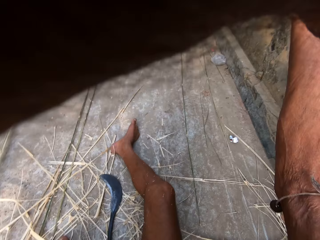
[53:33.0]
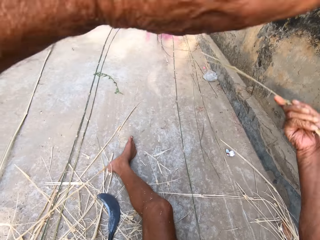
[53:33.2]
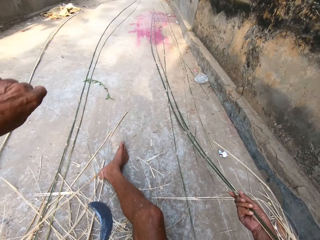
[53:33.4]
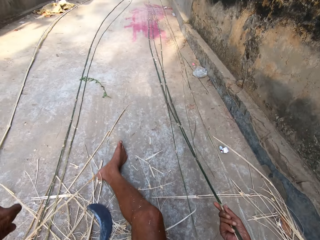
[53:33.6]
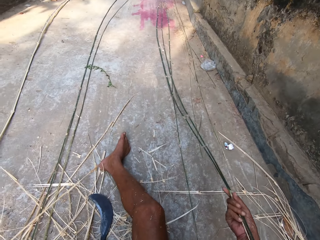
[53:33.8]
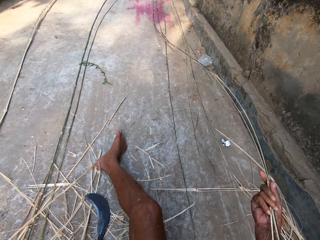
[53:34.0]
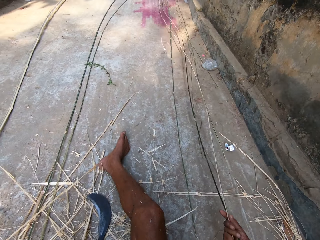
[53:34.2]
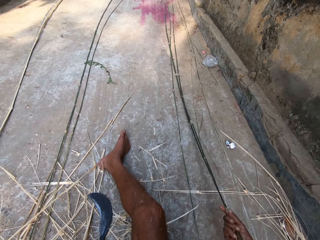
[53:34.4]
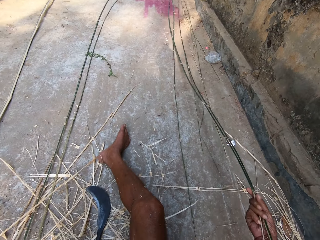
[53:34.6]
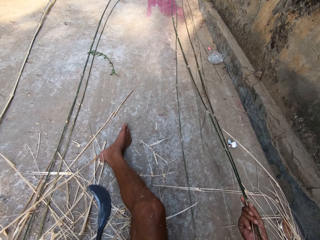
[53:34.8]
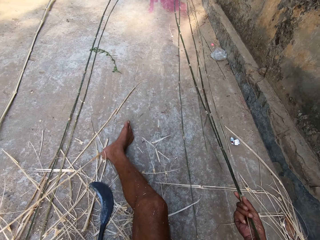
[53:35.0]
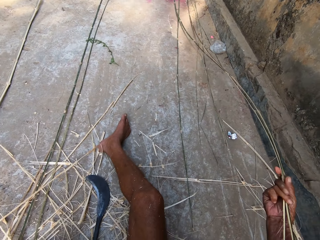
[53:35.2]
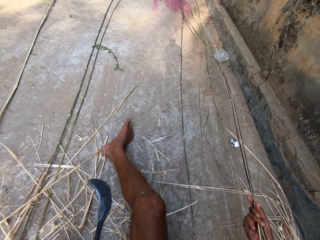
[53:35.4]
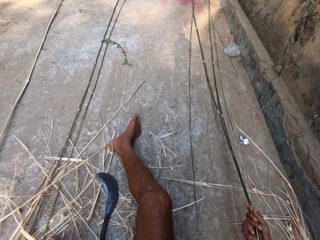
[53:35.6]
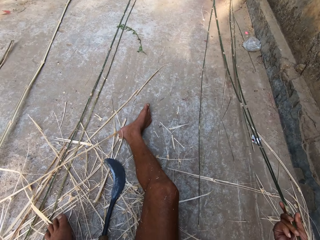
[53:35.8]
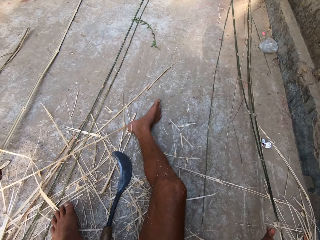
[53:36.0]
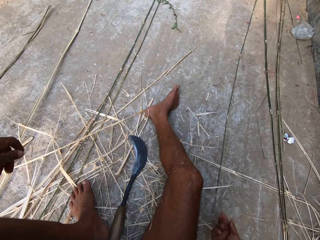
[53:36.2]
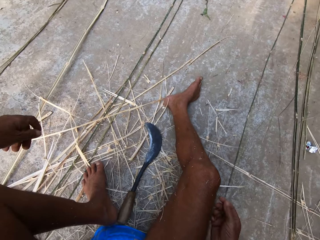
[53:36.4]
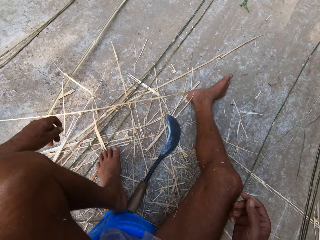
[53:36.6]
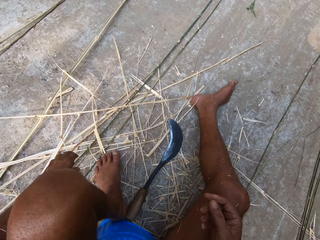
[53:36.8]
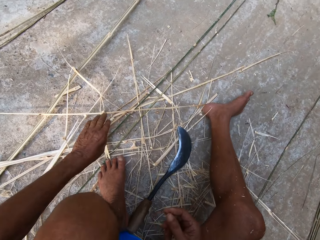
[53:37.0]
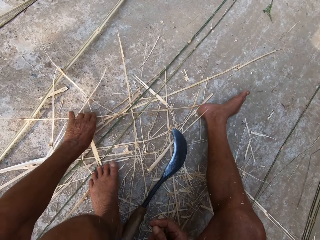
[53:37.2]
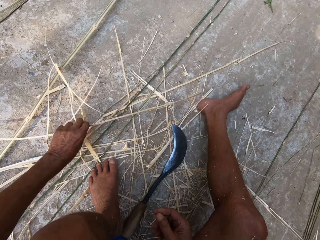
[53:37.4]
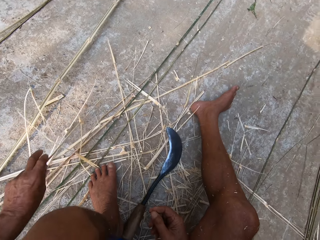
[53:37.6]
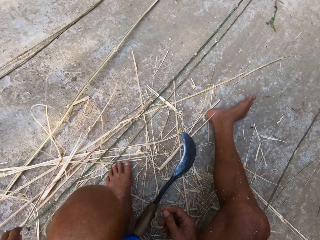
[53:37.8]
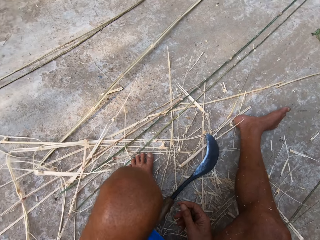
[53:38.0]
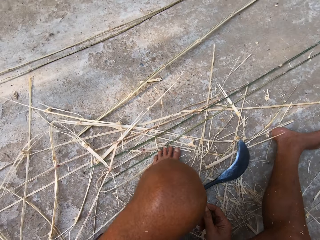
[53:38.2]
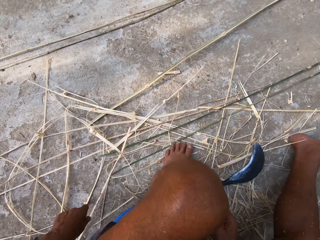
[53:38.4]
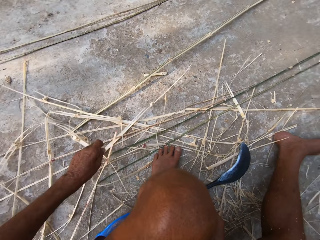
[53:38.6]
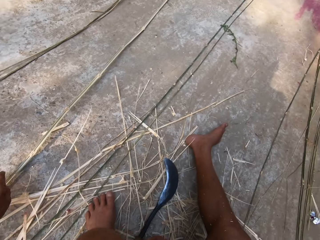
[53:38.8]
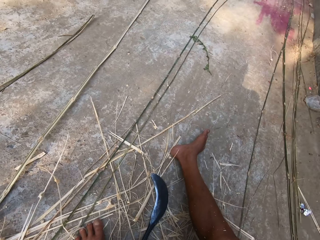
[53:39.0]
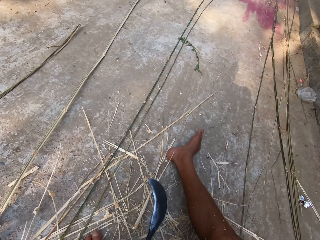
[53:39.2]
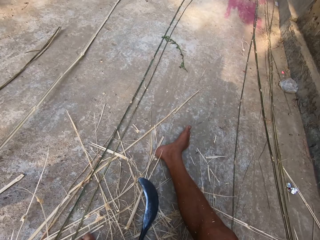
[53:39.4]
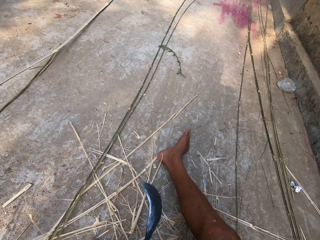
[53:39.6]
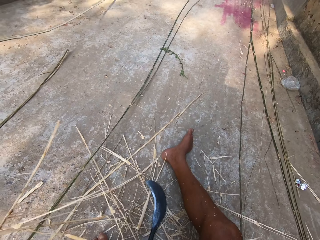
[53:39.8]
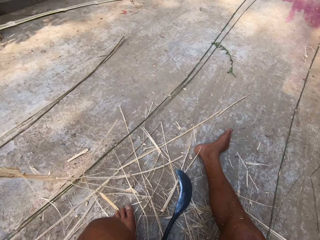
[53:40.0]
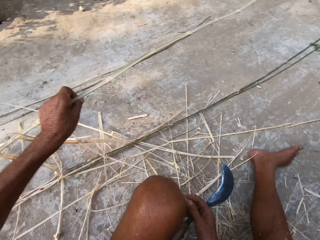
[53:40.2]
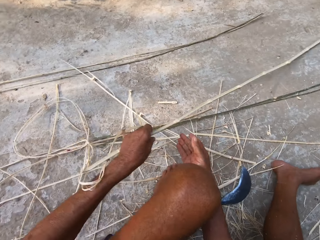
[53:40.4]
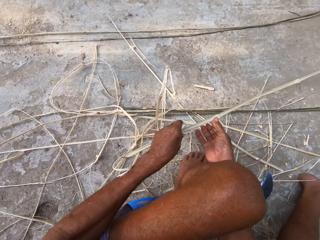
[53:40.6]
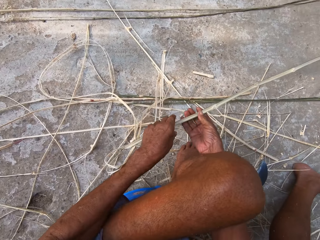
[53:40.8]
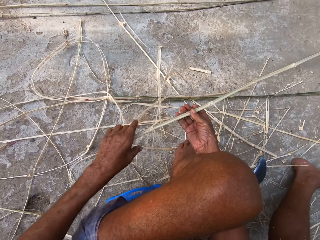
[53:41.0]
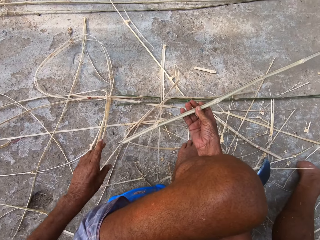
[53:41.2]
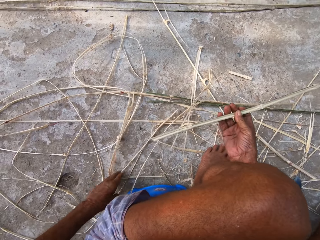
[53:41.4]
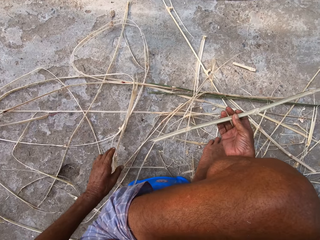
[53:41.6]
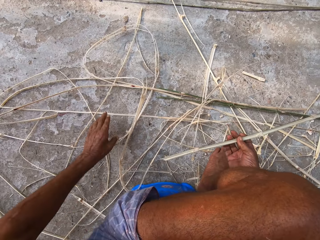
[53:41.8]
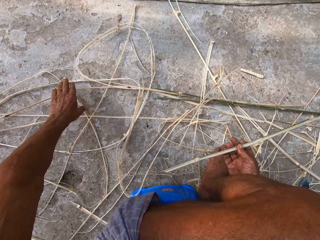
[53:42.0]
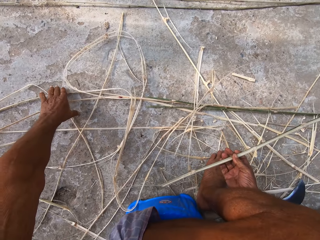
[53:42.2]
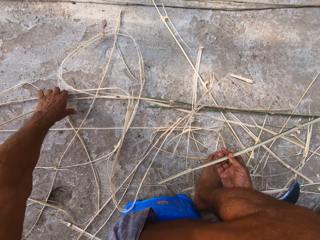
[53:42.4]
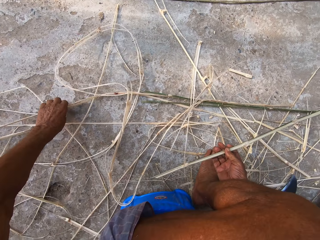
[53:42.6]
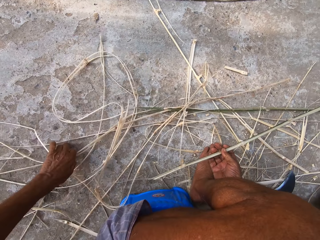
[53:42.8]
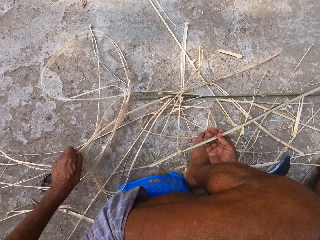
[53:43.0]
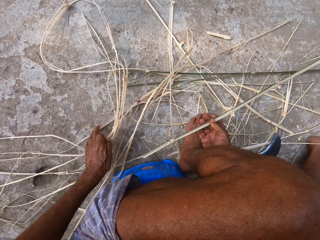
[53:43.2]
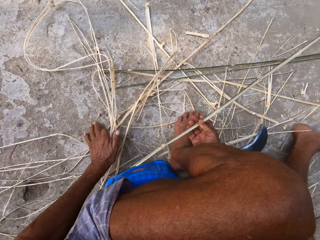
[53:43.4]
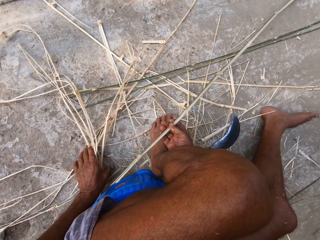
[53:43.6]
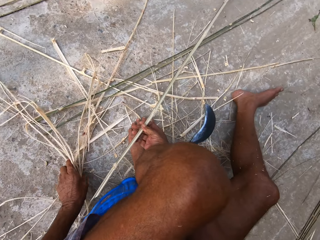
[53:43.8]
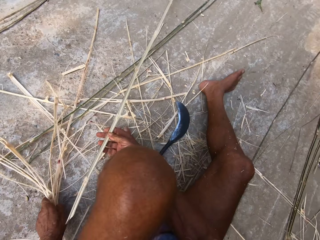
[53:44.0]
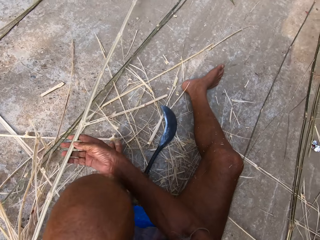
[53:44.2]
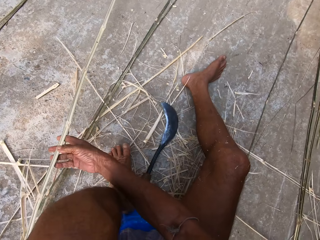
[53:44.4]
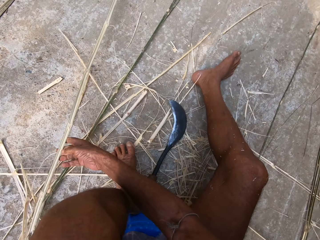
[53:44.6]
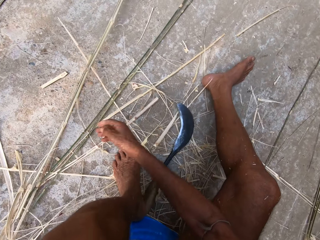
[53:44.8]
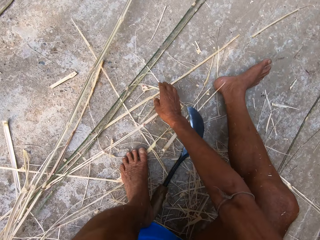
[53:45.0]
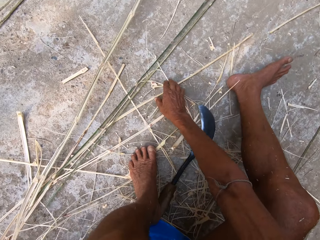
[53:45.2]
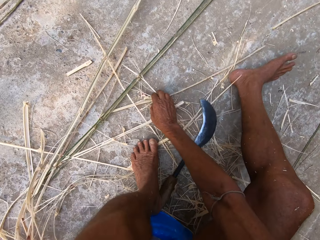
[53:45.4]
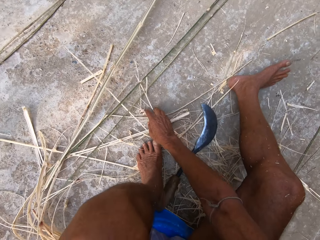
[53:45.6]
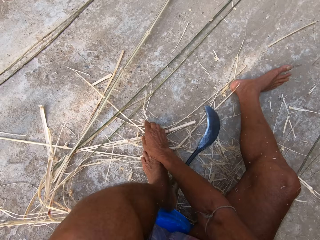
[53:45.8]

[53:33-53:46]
The camera wearer holds the bamboos with his hands. He peels the bamboo stick. He passes the bamboos from his left hand to his right hand and drops the bamboos on the floor with his right hand. He peels the bamboo stick again. He gathers bamboo strands on the floor with his hands. He peels the bamboo stick repeatedly.

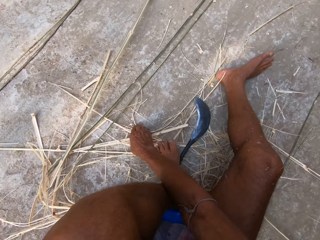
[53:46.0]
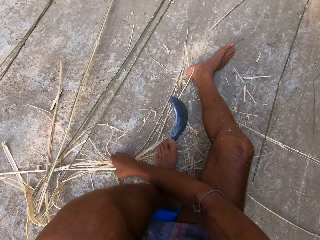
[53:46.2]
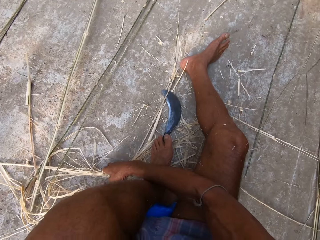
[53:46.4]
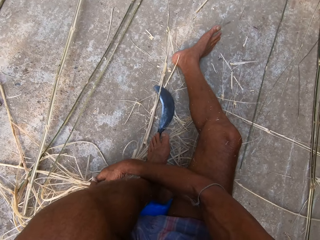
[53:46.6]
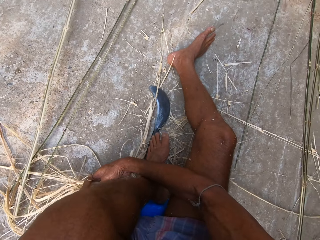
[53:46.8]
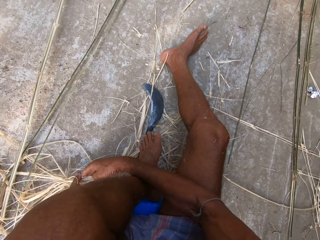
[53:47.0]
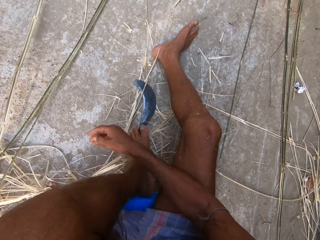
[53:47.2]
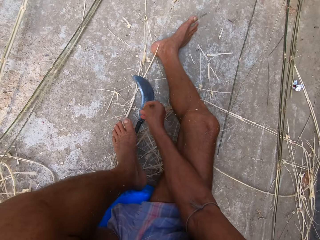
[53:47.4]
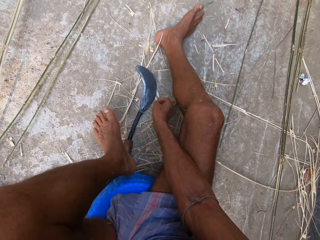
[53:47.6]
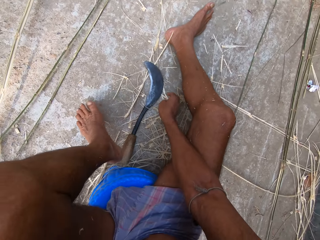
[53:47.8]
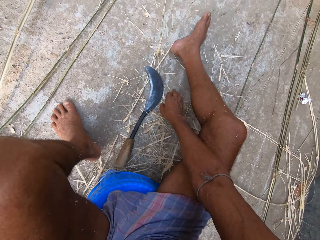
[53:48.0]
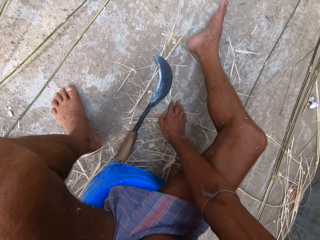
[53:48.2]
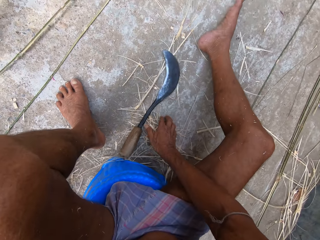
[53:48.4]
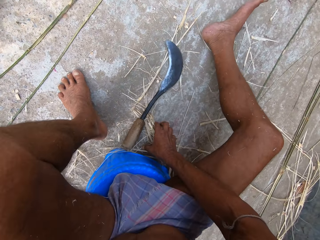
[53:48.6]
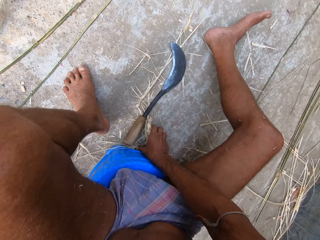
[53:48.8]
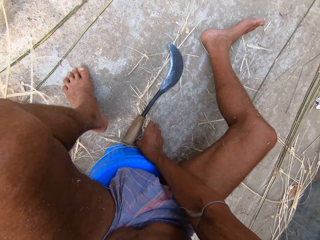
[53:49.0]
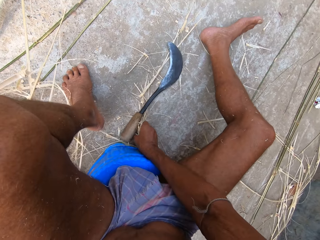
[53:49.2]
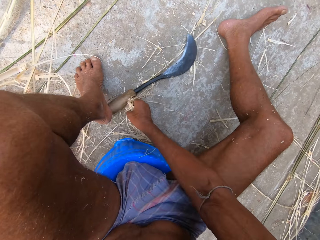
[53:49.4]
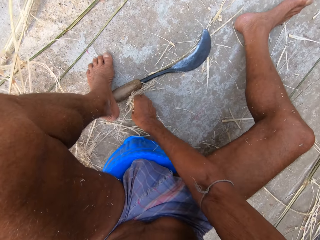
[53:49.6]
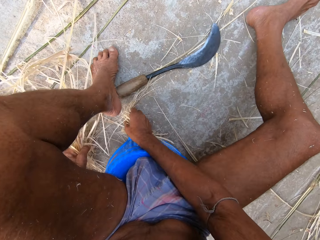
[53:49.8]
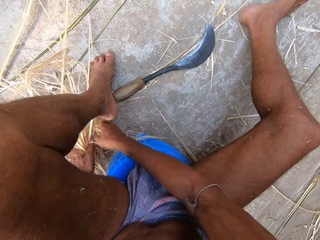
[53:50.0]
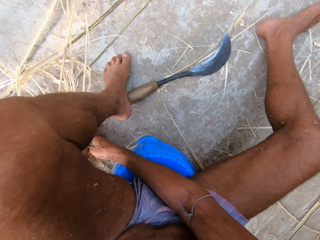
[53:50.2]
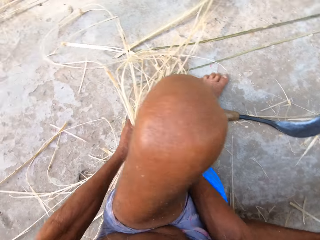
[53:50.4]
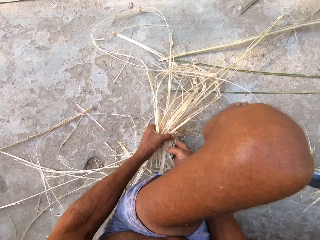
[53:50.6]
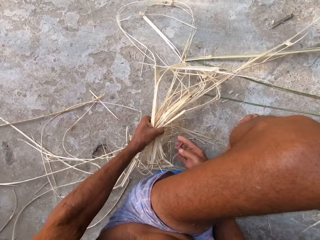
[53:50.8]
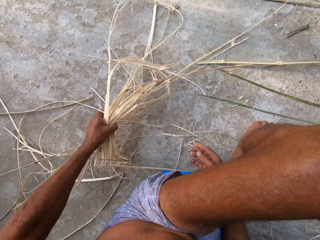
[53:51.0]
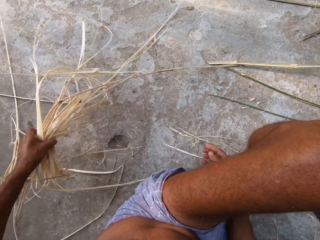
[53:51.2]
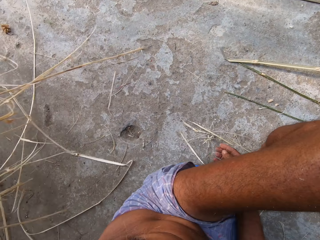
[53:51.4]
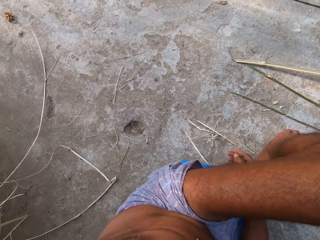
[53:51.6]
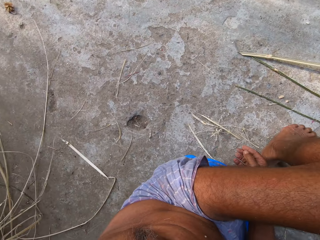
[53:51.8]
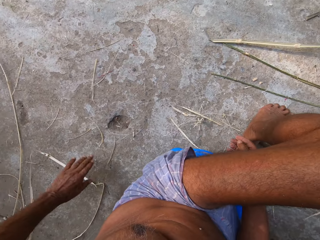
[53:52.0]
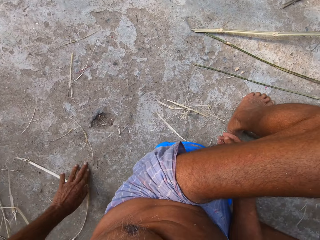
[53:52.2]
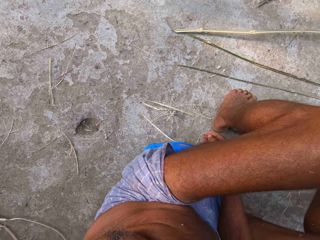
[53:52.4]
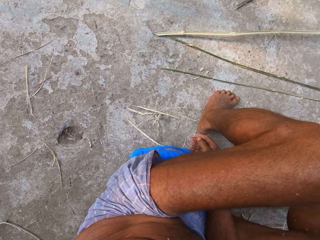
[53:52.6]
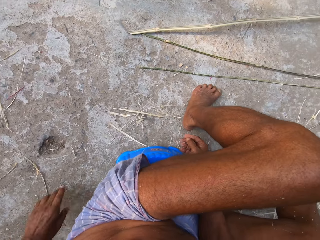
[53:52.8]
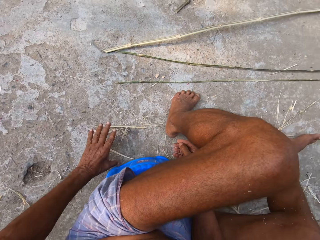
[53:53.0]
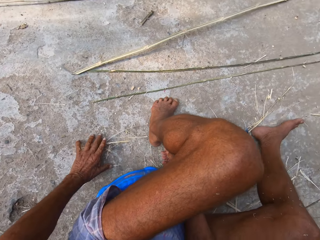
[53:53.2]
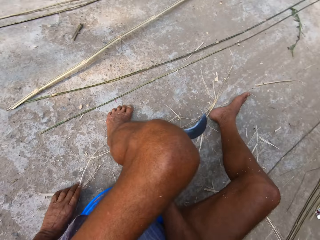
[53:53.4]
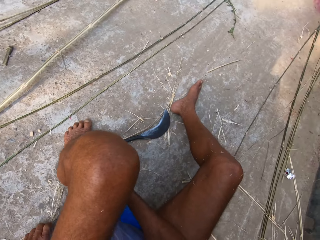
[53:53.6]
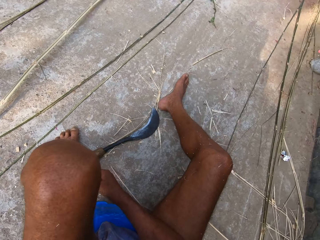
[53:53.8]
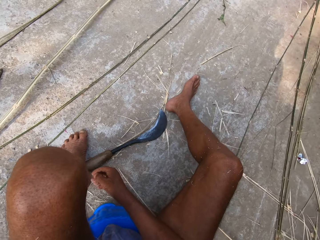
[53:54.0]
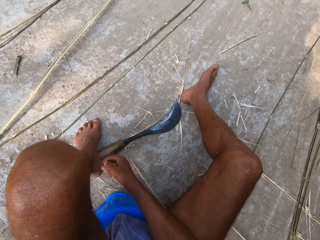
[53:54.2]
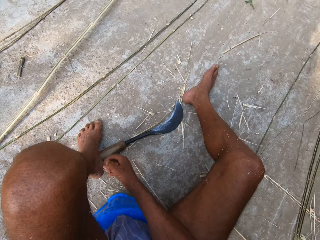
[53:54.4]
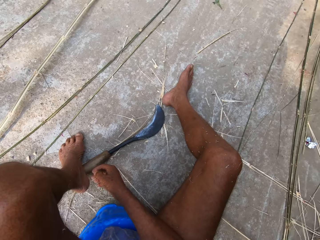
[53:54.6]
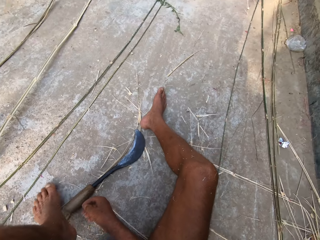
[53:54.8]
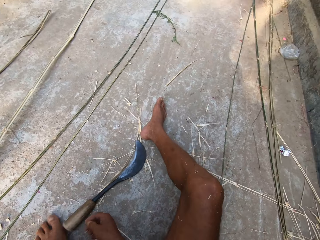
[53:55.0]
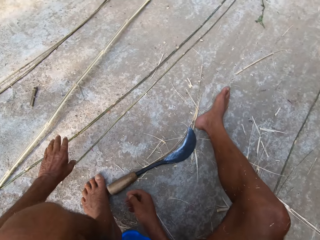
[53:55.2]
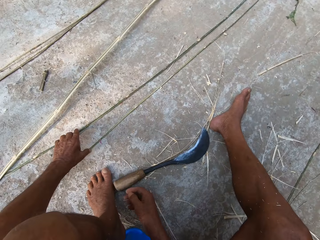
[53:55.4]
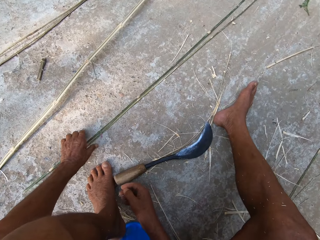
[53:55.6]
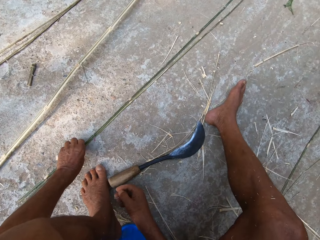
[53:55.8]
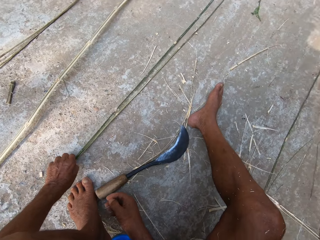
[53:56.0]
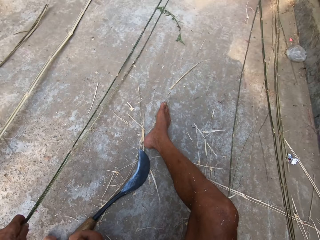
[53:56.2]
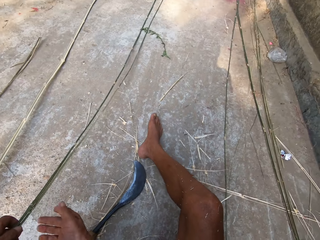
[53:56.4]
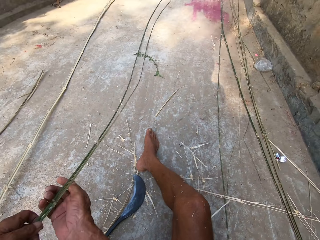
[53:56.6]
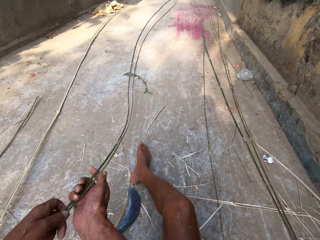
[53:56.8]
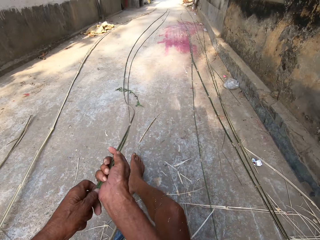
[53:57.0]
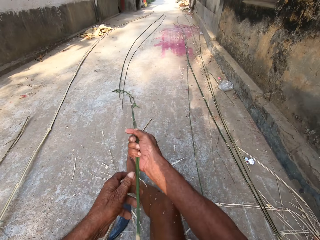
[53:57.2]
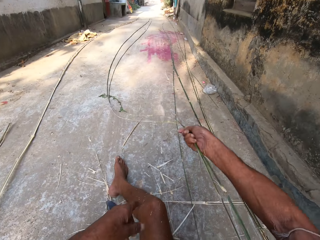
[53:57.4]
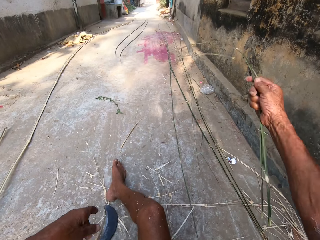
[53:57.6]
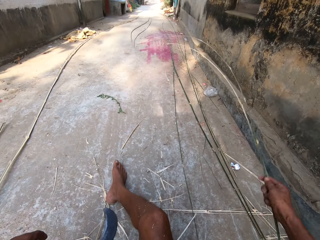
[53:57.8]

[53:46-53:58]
The camera wearer peels the bamboo stick repeatedly. He drops the bamboo strands on the floor with his left hand. He peels the bamboo stick again. He picks bamboo strips on the ground with his left hand and passes the bamboo strips from his left hand to his right hand.
